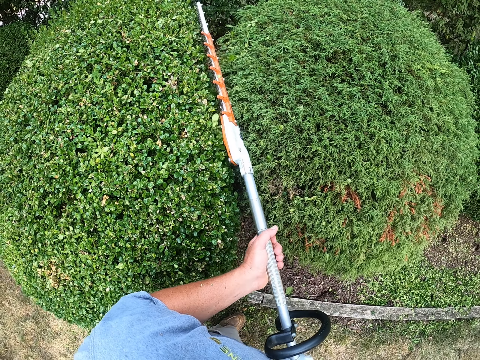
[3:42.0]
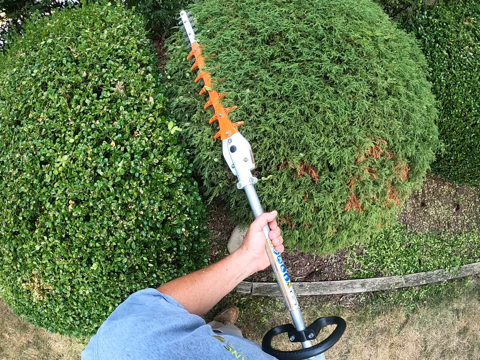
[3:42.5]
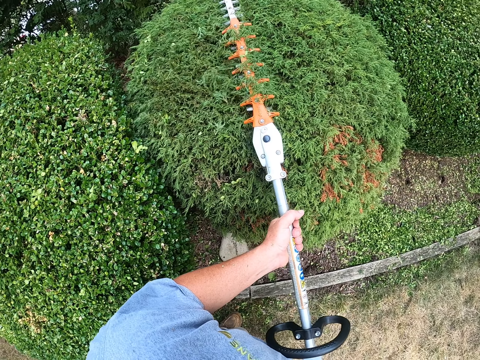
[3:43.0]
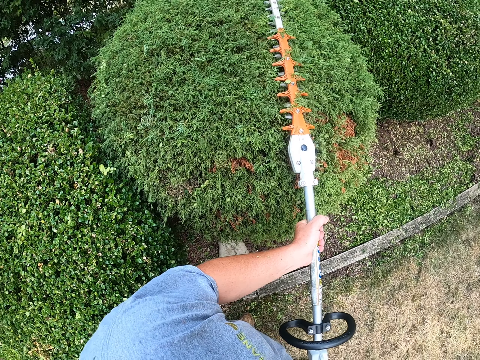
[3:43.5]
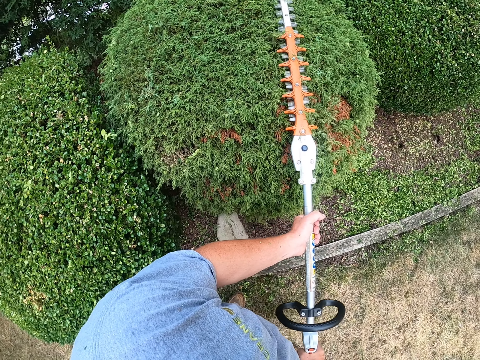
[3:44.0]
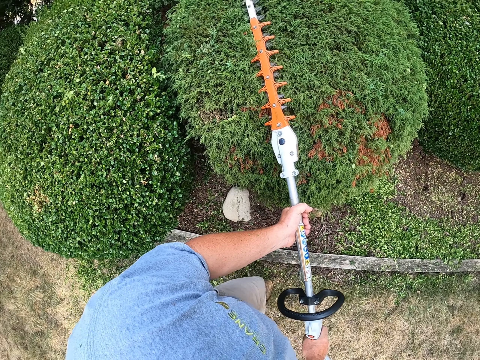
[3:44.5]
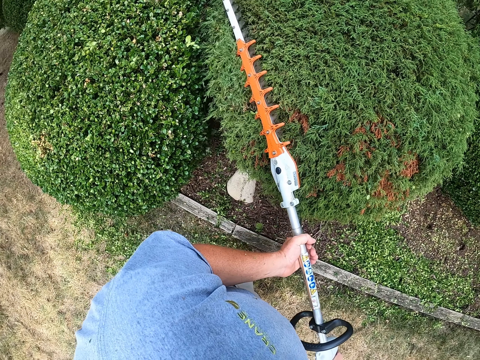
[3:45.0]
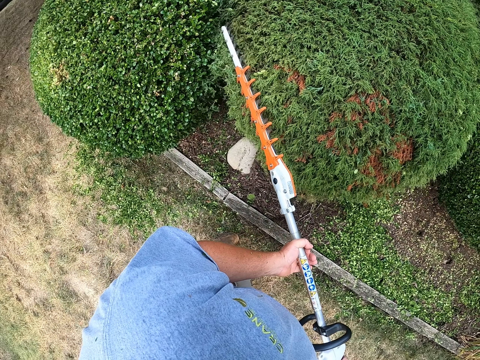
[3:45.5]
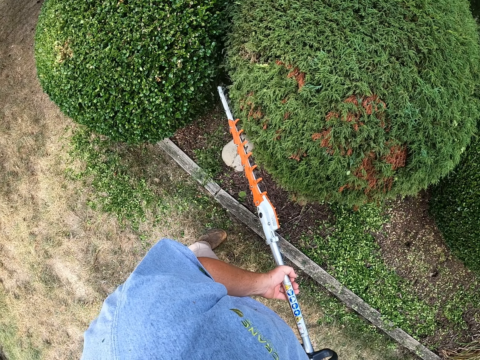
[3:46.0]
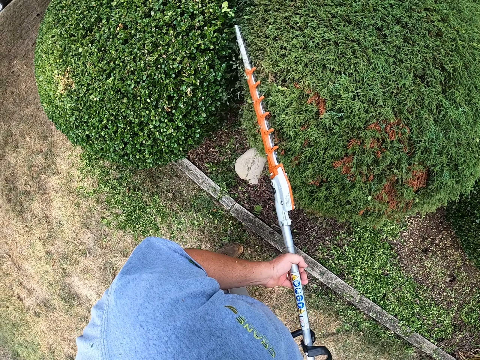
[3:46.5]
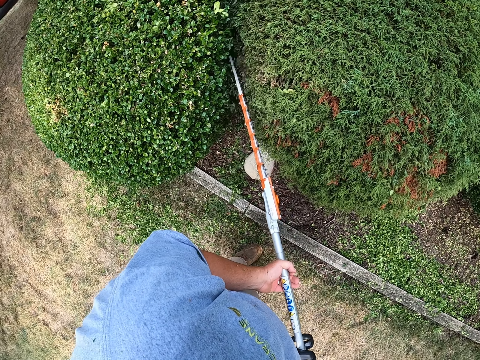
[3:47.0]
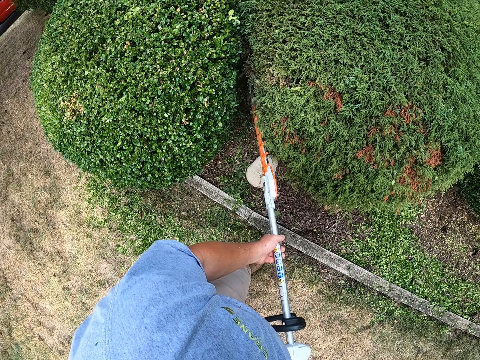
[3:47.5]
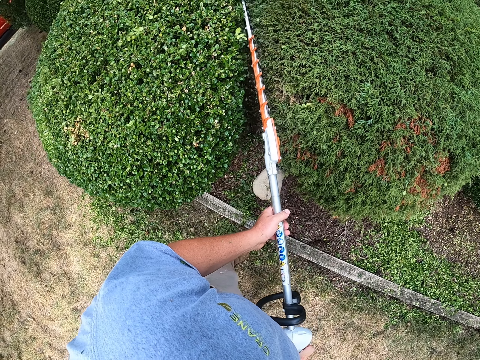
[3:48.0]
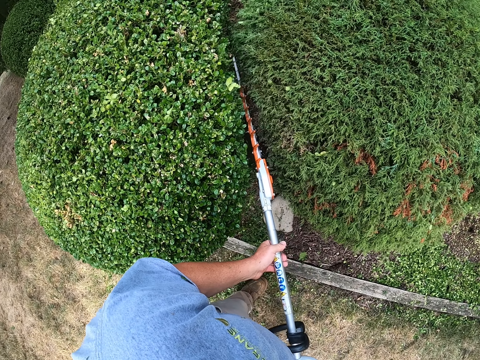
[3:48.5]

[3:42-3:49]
The camera wearer trims another plant.

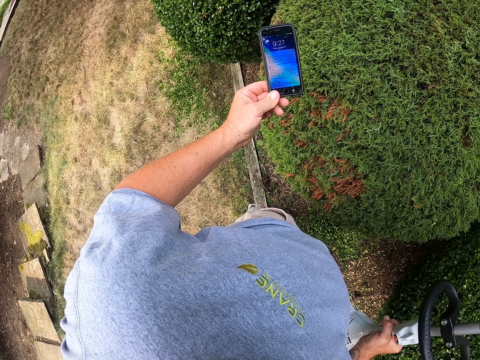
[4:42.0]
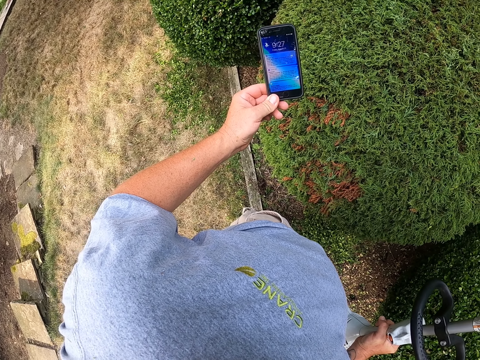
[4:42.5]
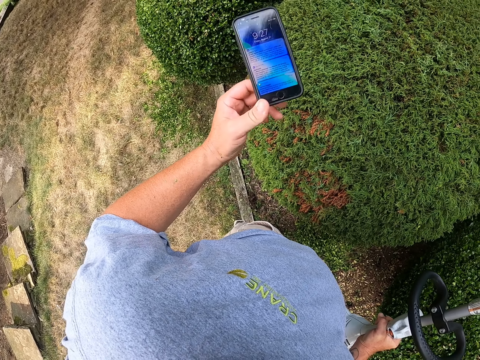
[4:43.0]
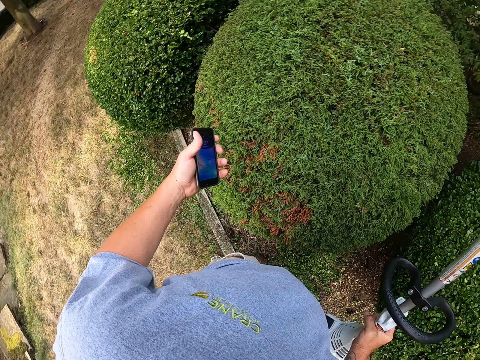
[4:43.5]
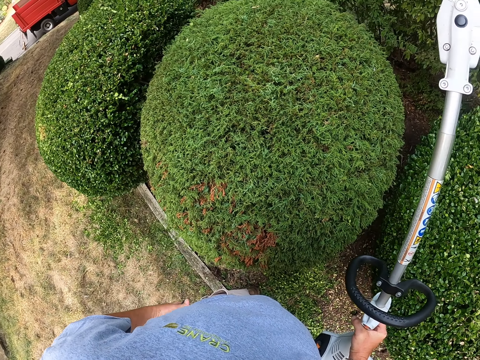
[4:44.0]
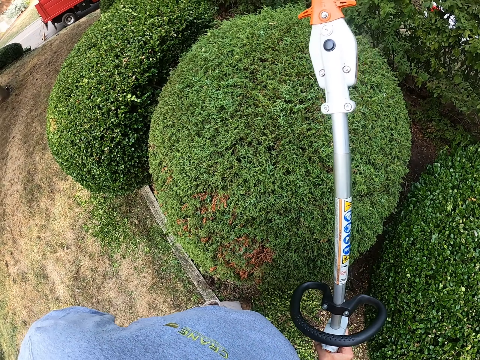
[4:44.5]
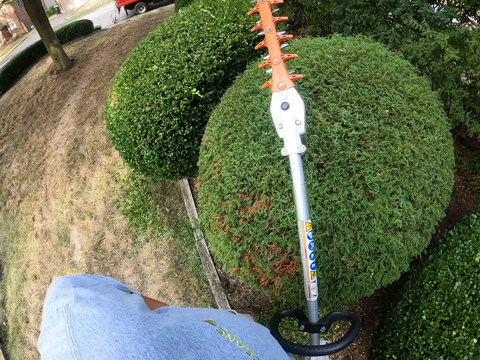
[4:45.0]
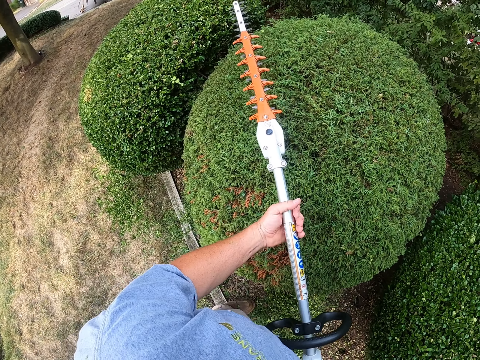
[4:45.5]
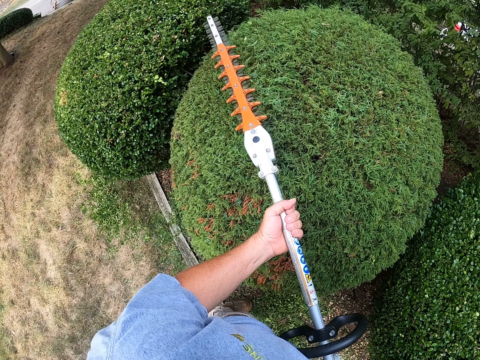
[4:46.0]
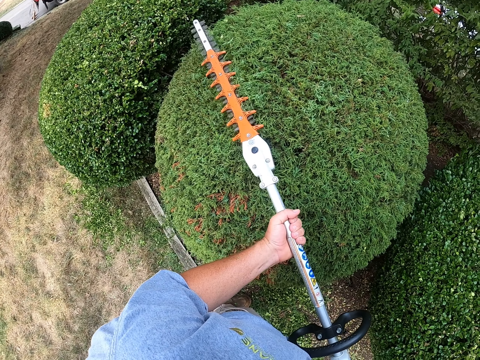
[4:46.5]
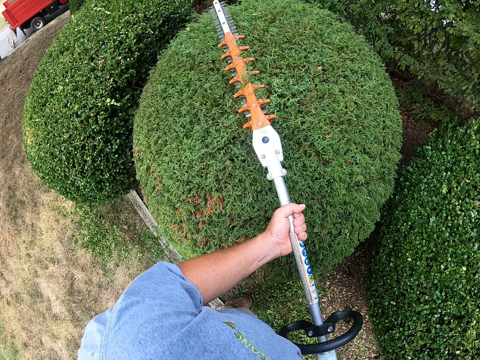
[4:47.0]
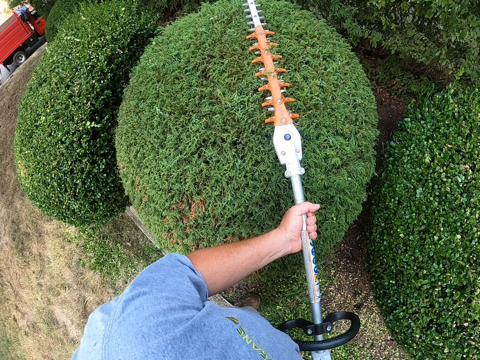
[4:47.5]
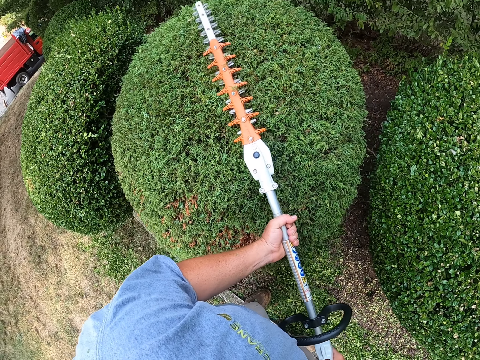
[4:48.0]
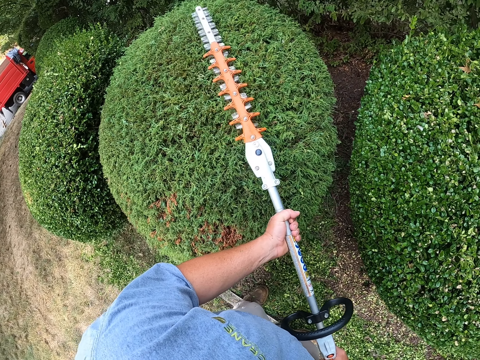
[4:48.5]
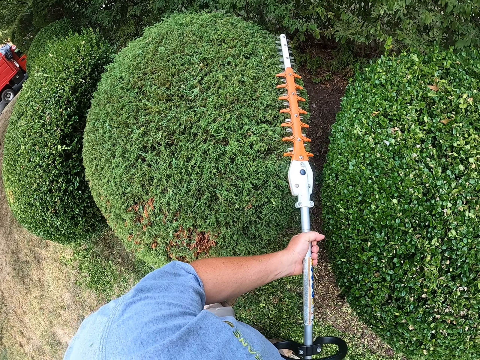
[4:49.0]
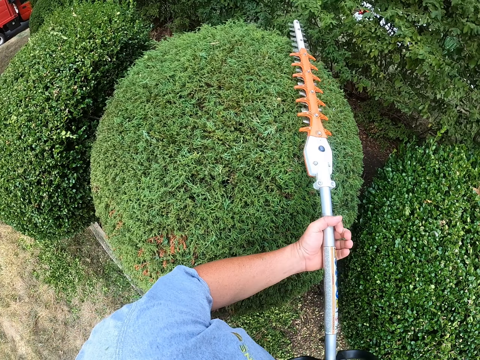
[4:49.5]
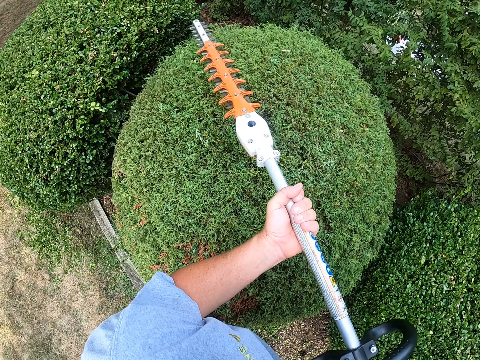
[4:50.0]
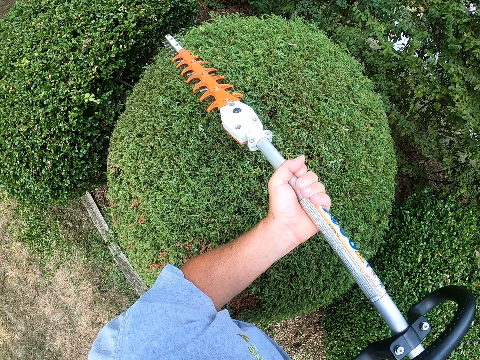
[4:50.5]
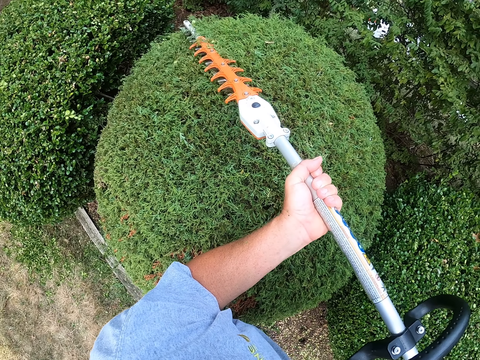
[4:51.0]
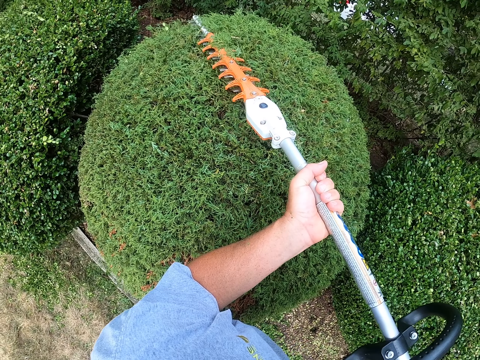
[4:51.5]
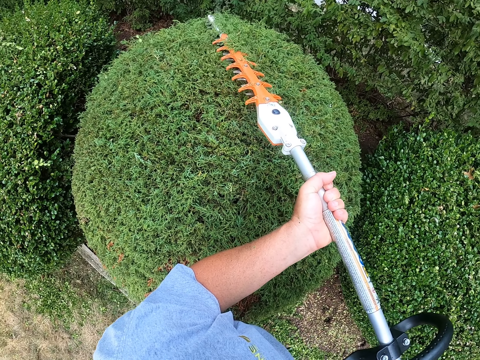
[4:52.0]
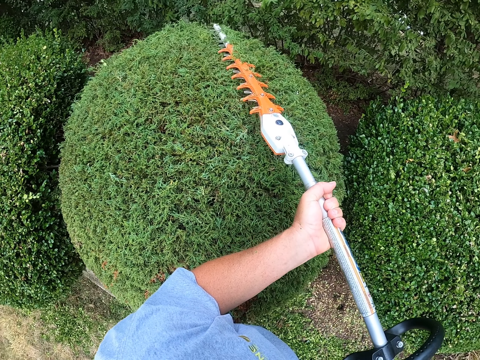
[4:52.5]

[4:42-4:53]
The camera wearer puts the phone back in his pocket. He trims the hedge with a hedge trimmer.

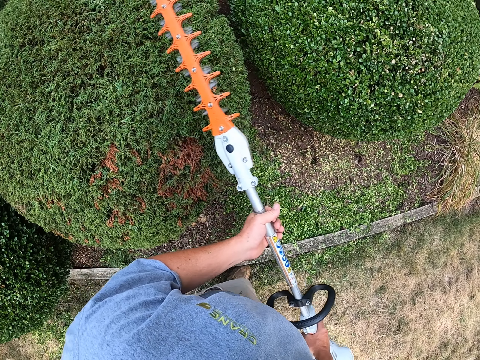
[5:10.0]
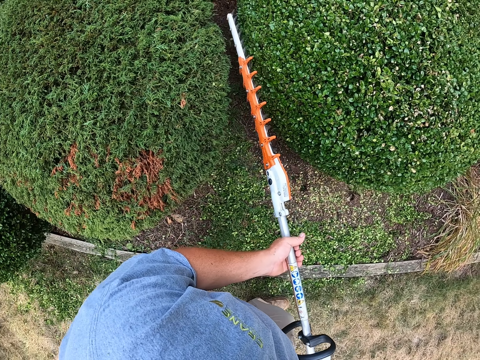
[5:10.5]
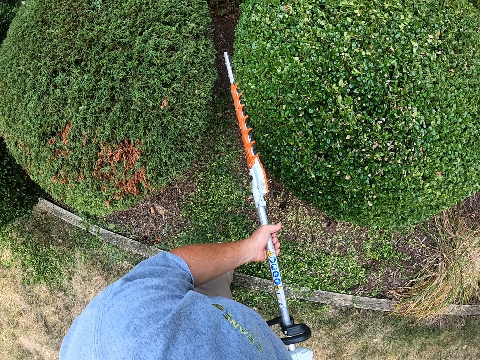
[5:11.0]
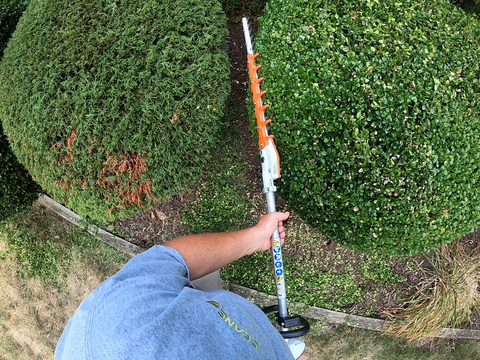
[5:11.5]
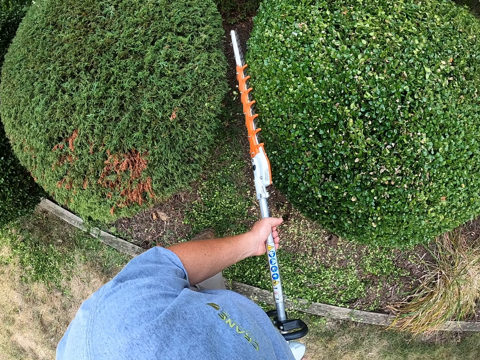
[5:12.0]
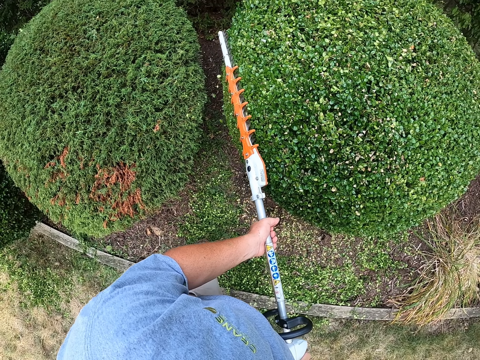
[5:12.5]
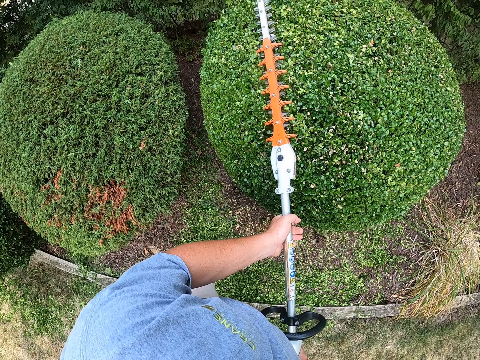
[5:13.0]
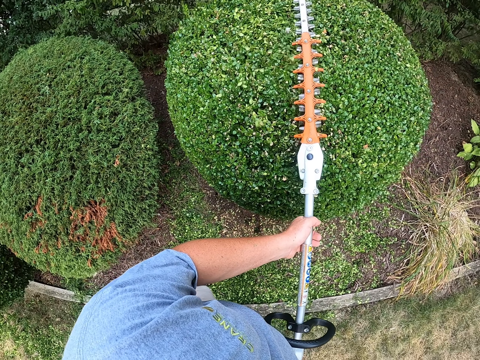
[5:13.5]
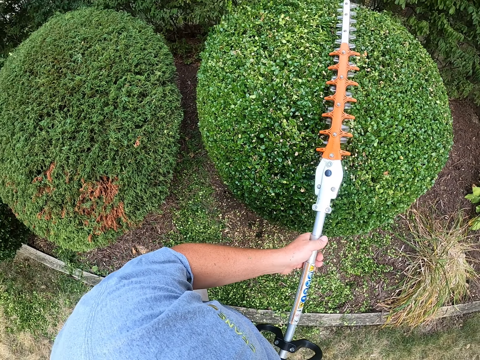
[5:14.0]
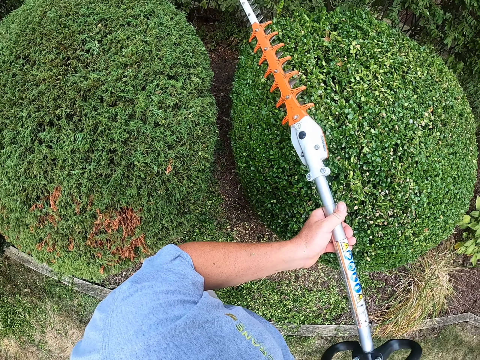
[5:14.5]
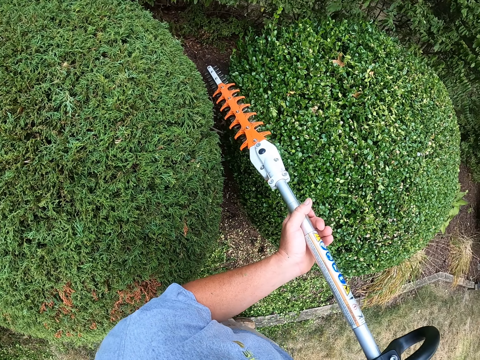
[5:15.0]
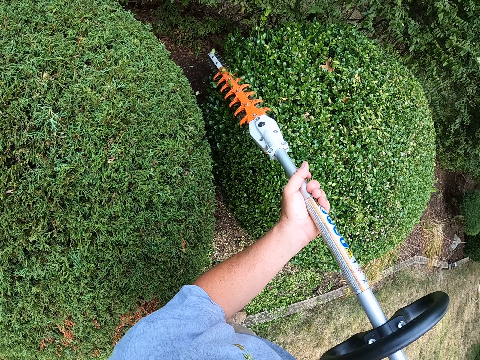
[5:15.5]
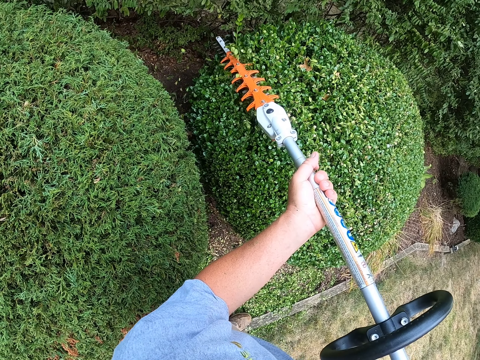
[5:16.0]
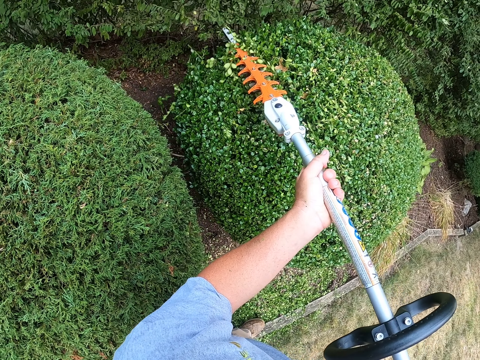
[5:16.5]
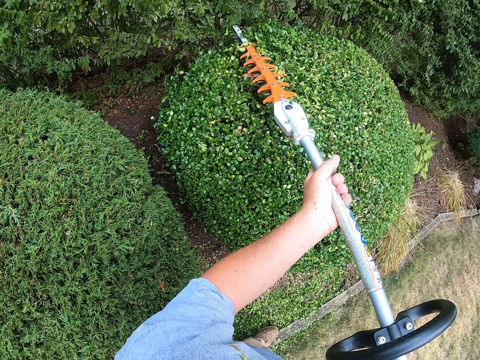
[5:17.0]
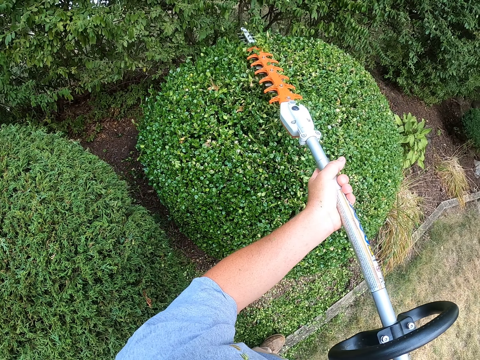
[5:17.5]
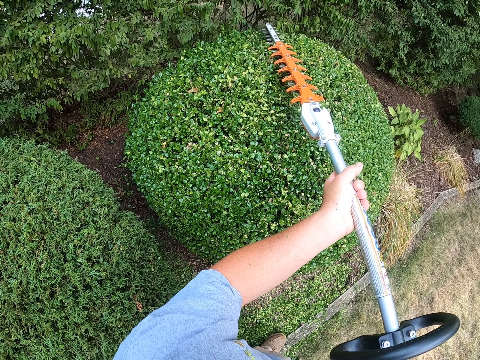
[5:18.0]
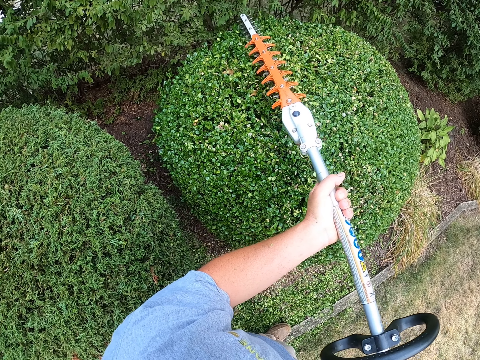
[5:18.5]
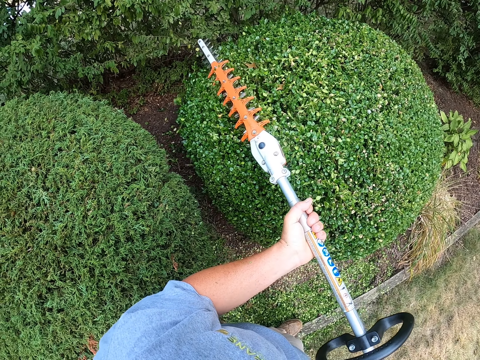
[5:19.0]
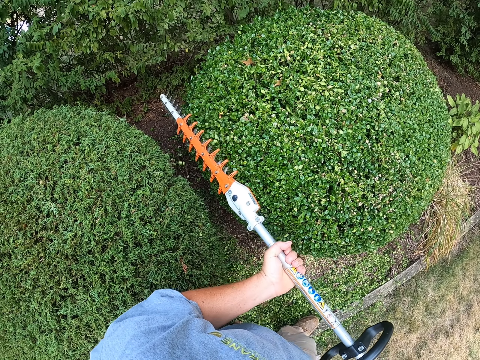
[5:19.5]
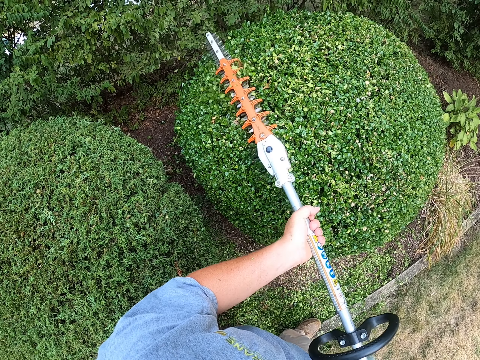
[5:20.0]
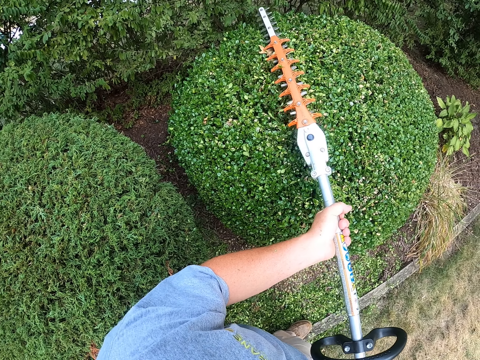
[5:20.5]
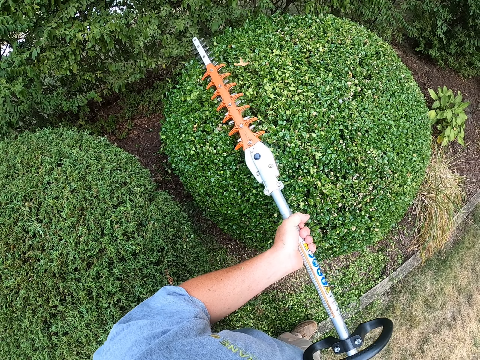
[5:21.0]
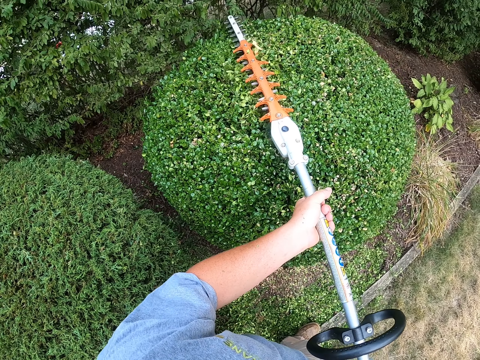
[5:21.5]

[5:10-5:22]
The camera wearer trims another flower tree.
